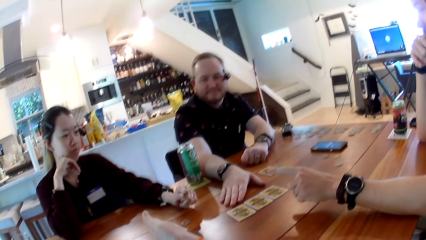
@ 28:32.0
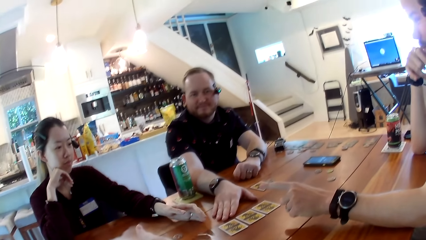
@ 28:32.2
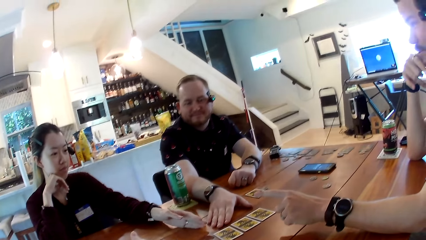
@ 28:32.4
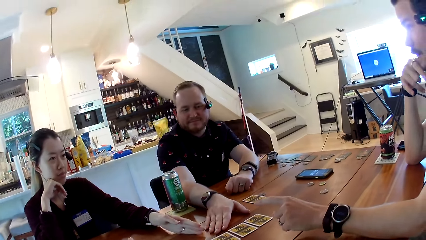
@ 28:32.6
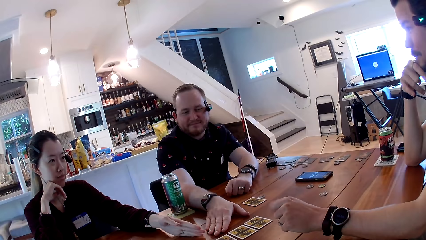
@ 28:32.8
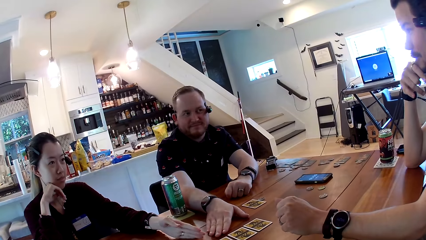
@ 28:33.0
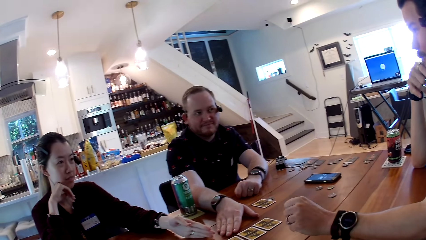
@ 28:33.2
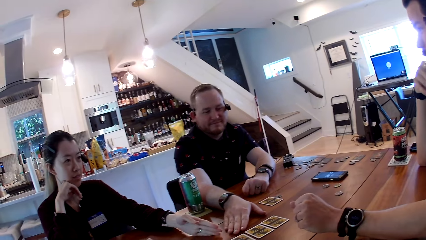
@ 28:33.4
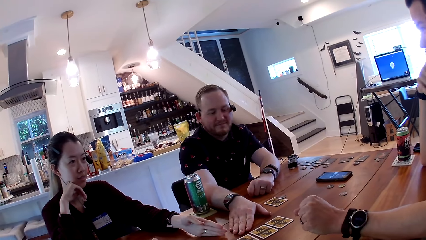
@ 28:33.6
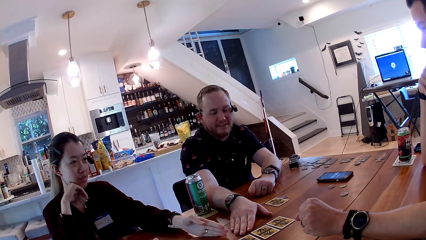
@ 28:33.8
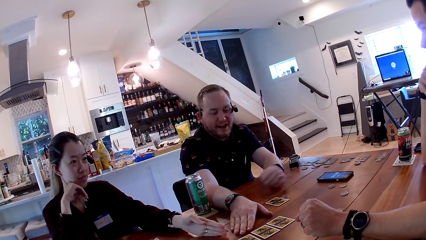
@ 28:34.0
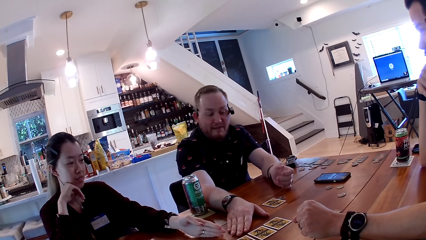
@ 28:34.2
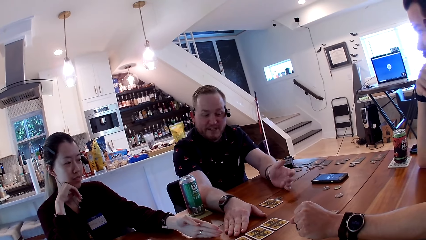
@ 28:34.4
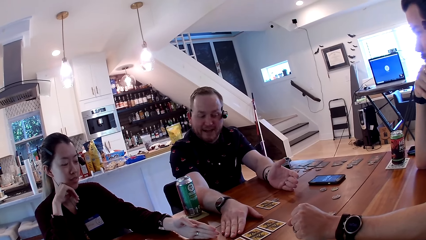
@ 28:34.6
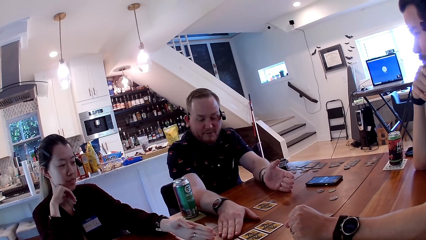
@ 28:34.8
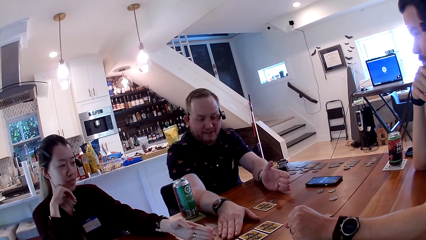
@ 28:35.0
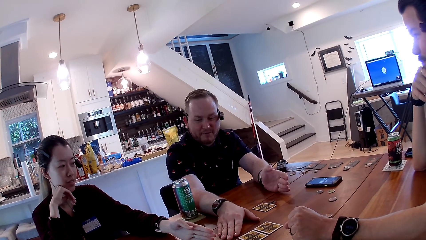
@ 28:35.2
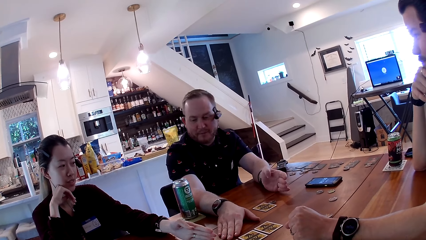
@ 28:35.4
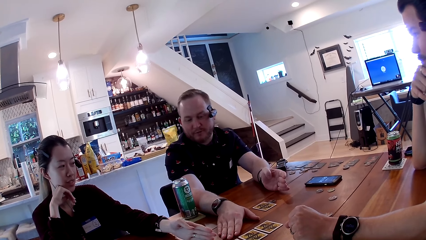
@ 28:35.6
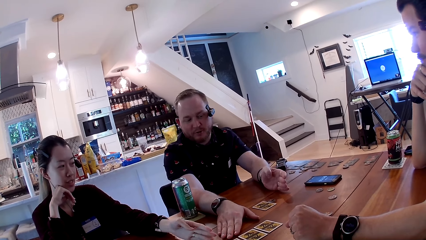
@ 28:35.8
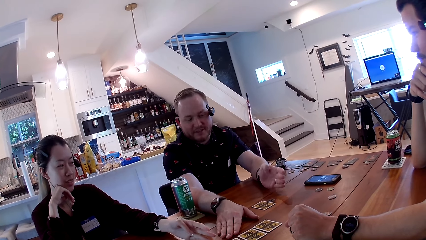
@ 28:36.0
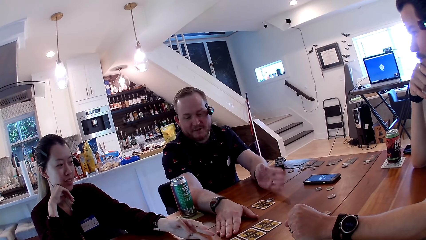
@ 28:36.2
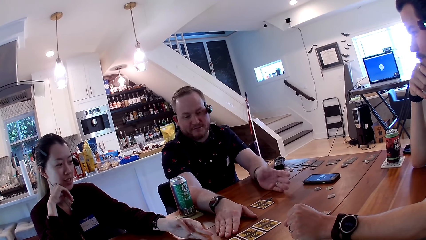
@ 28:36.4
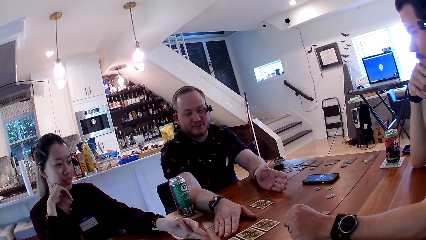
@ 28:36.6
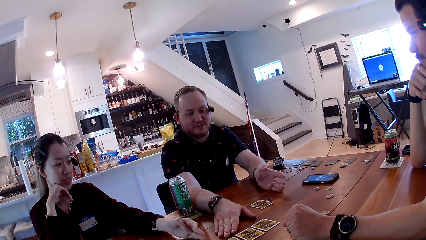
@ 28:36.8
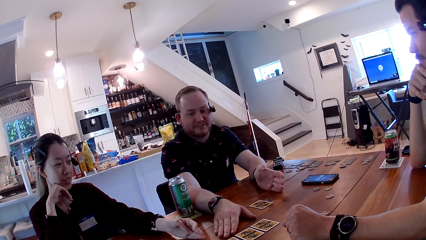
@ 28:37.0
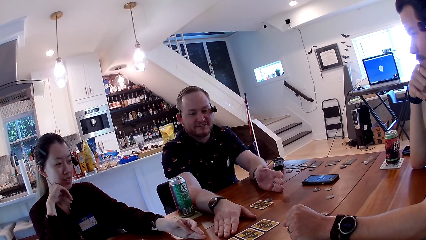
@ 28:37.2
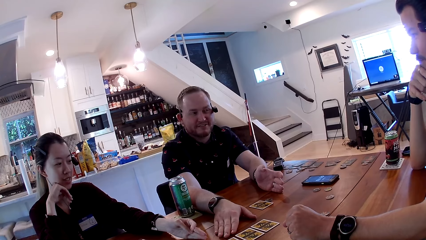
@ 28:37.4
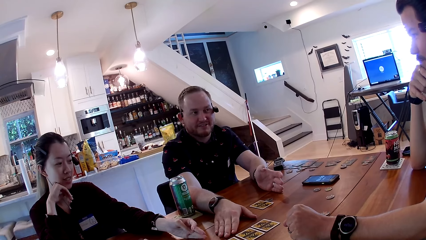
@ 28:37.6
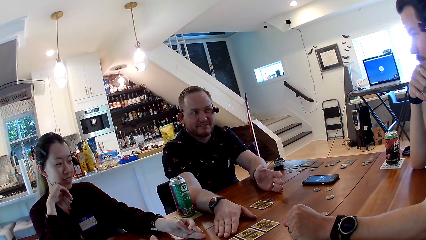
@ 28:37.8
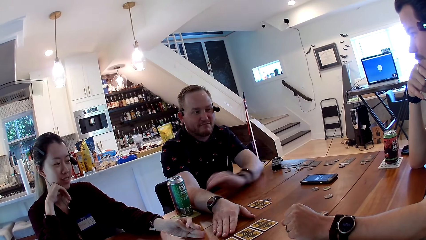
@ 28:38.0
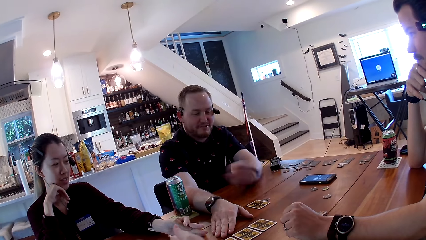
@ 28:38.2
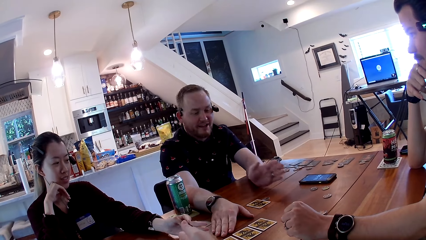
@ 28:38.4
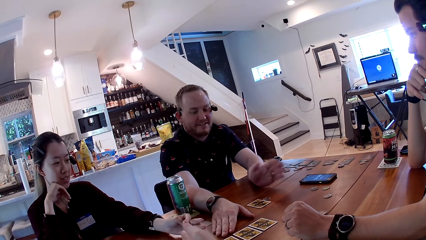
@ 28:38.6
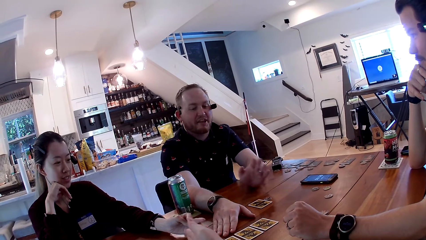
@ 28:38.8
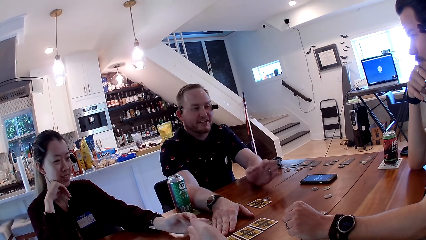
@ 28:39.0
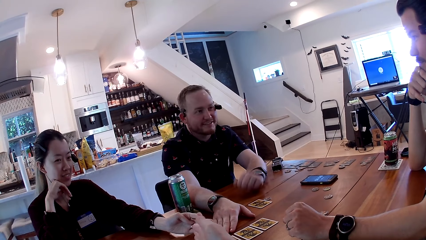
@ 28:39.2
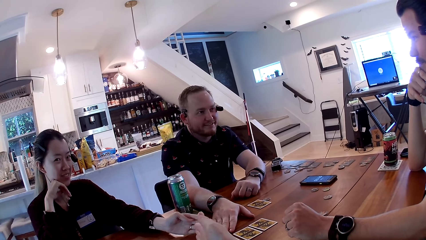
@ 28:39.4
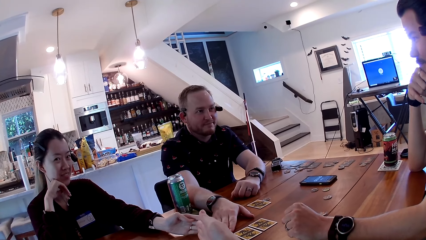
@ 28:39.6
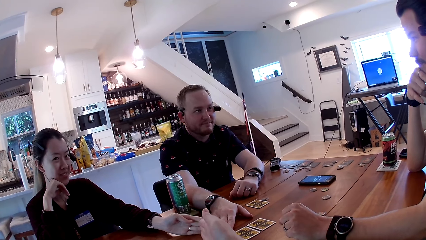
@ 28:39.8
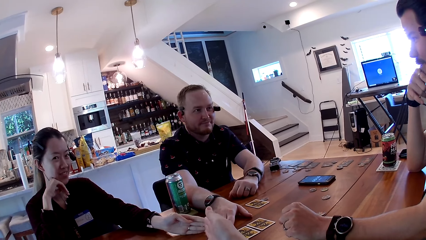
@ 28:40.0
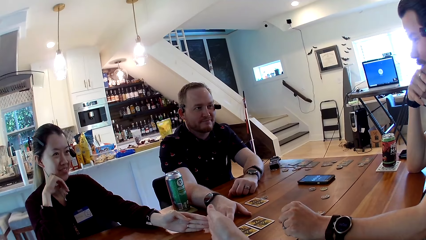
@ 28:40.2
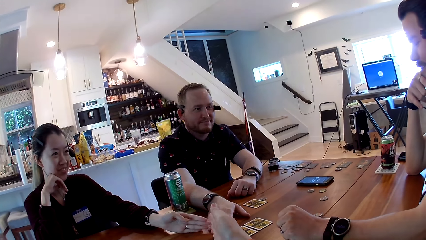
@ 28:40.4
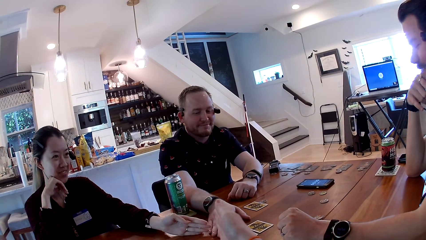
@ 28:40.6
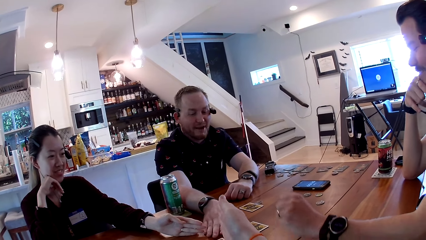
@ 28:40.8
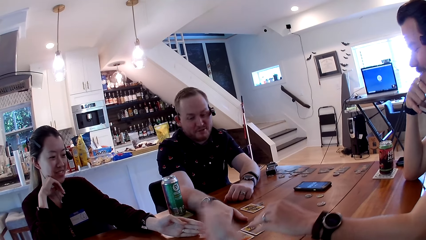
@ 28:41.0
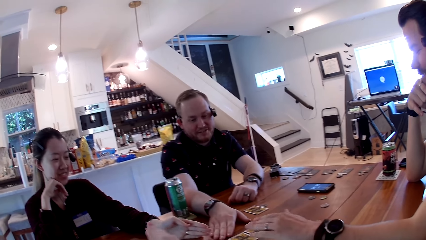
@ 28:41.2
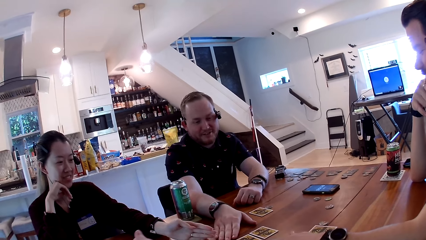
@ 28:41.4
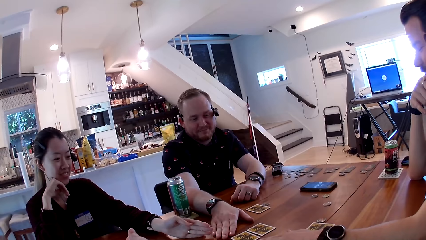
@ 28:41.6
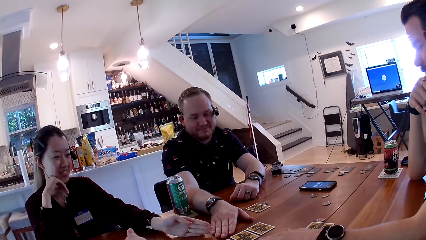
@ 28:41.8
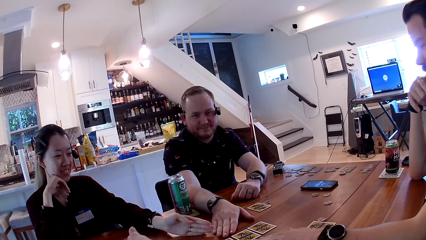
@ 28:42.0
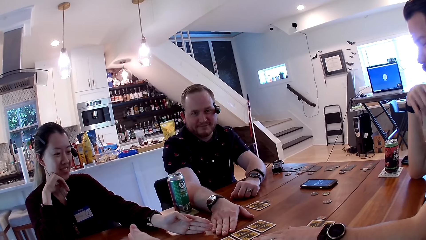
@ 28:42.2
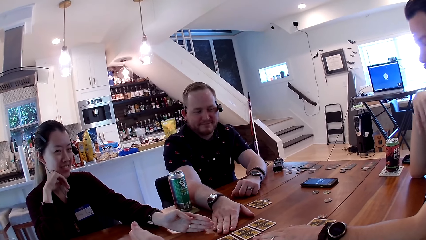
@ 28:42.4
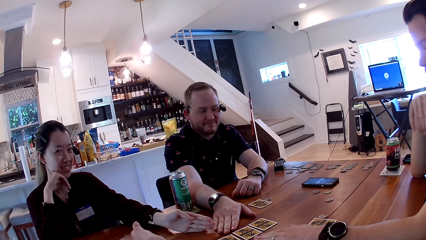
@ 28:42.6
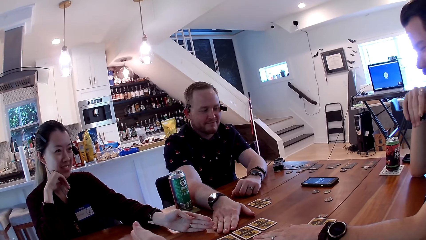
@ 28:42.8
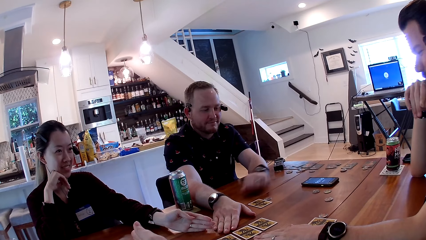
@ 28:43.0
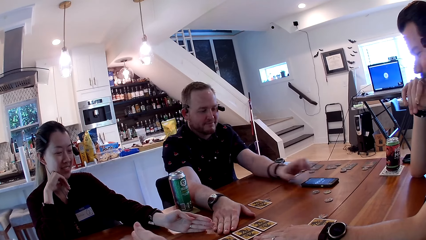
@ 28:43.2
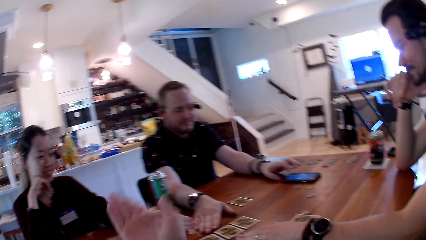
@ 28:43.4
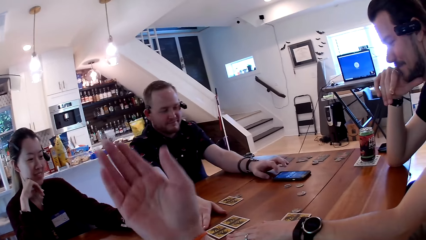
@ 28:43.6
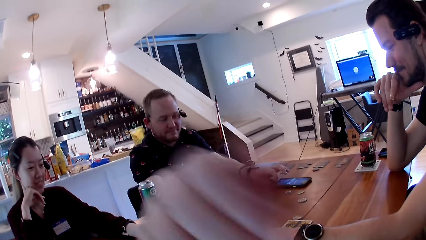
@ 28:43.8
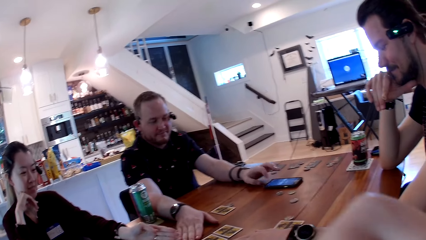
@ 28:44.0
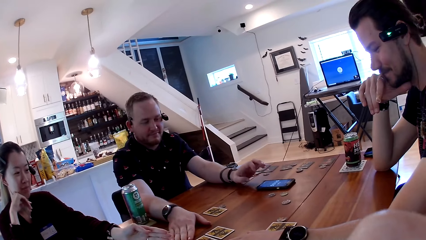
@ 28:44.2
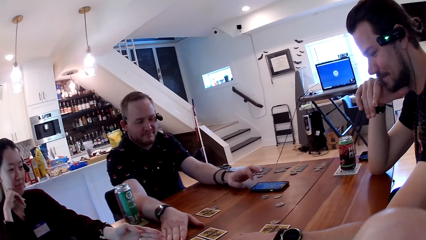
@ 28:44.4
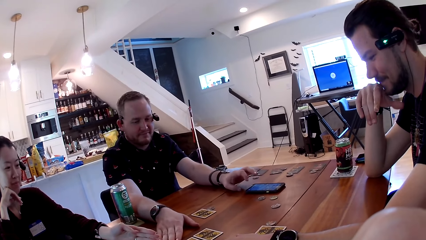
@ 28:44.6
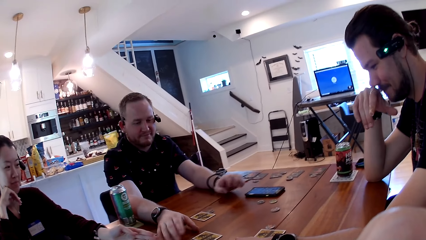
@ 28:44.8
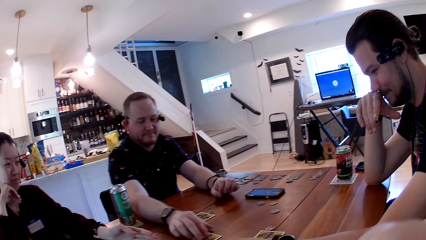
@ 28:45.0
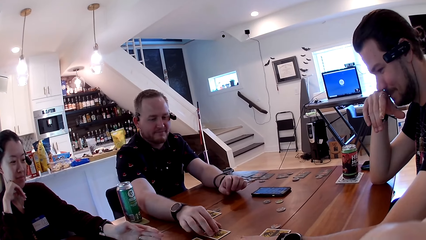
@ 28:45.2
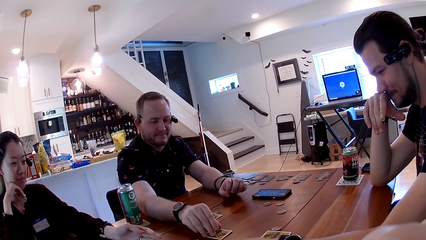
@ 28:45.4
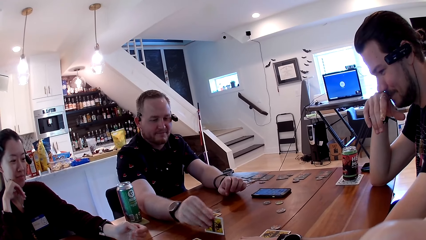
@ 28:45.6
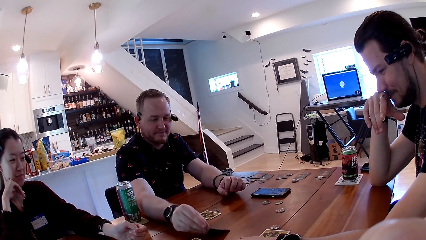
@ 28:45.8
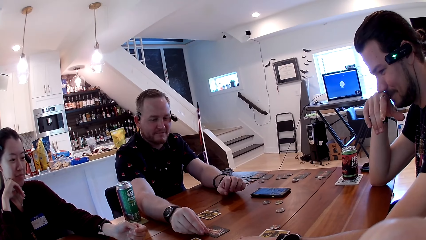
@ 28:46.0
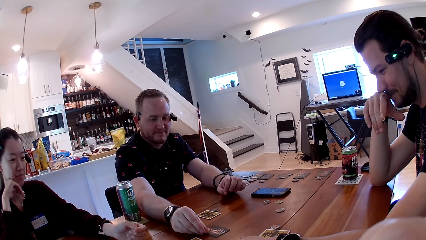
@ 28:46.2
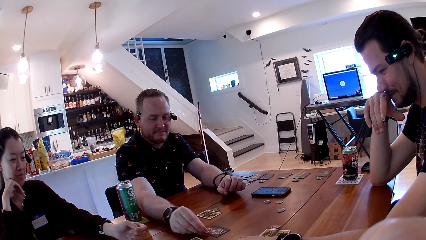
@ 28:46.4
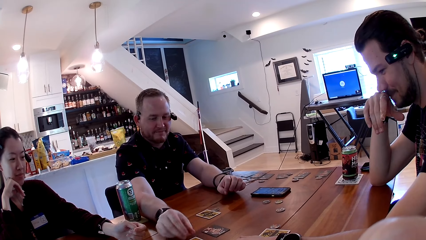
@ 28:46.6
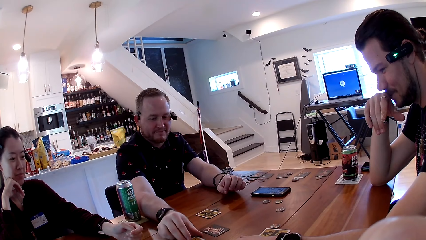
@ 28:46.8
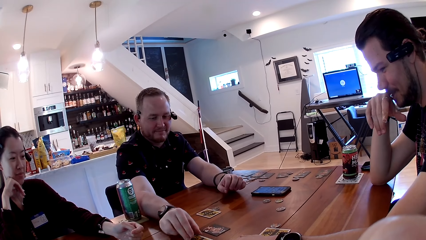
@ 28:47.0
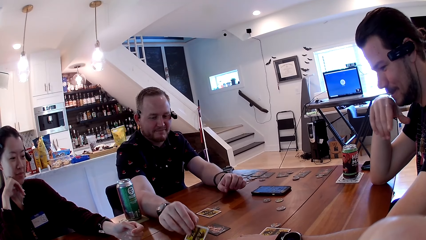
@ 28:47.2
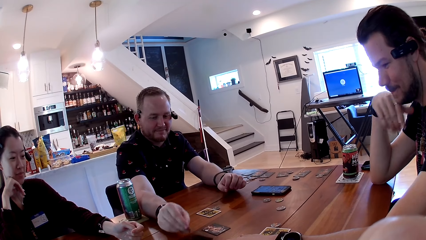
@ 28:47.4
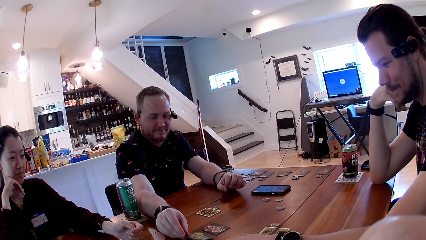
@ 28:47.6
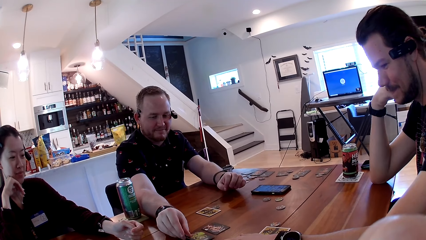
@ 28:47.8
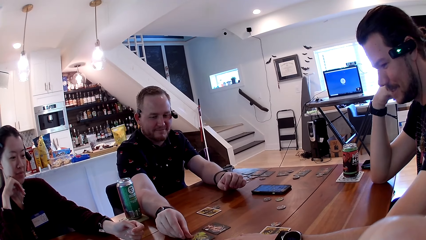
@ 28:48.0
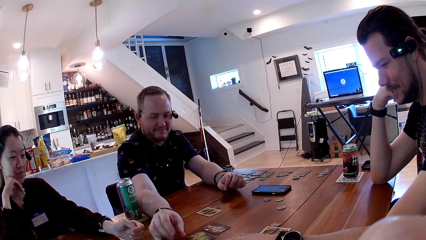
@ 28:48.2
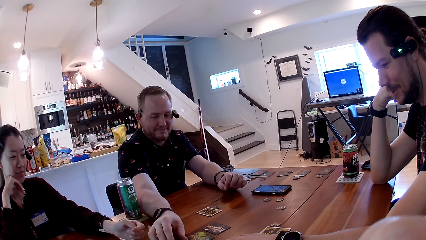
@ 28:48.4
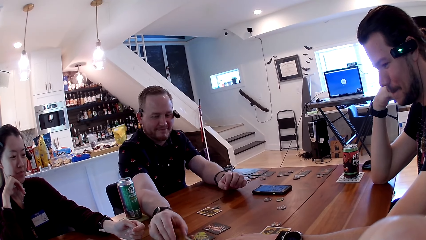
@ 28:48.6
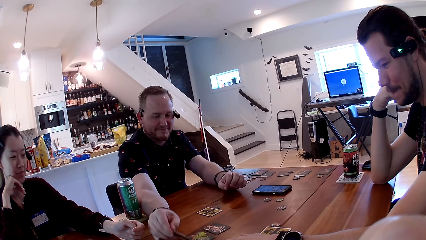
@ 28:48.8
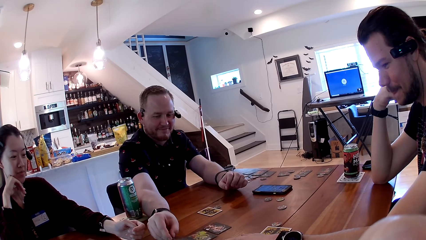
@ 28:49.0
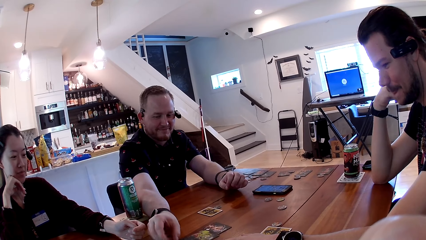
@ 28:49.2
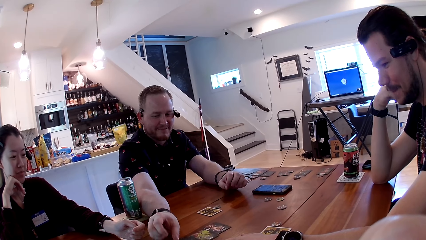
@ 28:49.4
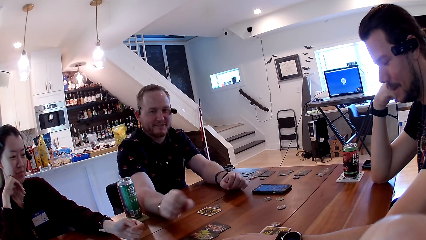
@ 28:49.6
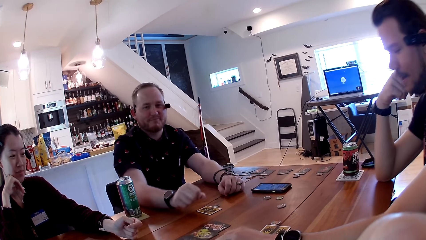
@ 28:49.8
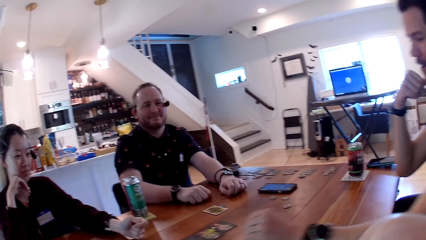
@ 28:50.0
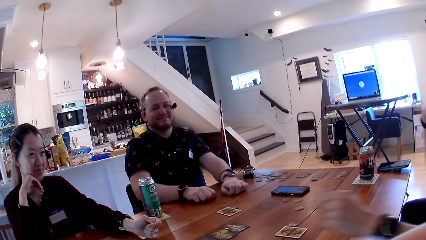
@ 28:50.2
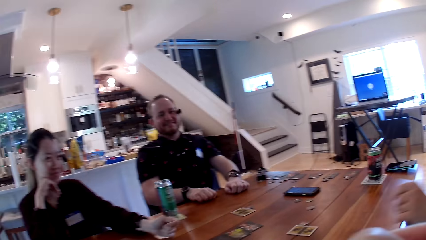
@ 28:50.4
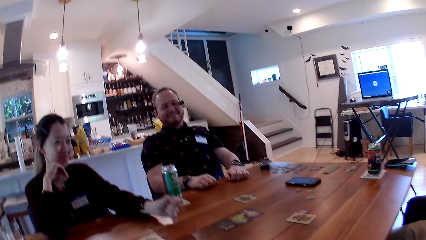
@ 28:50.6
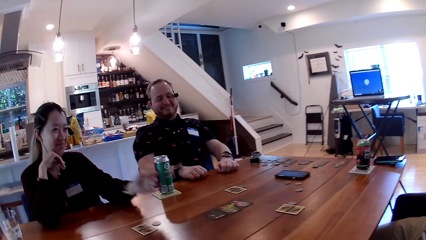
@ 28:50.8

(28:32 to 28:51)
The man talks to people on the table. The camera wearer raises the hand. The man uses the phone. He flips a card on the table with his right hand. He plays the card. He flips a card on the table with his right hand again.
